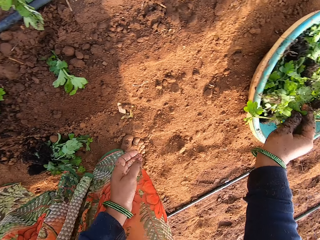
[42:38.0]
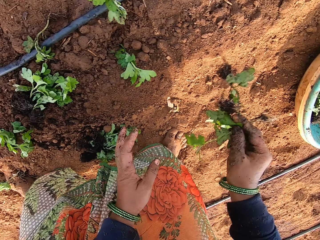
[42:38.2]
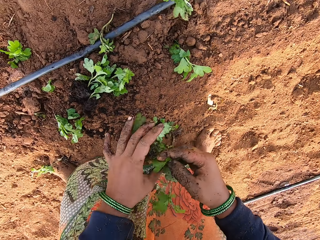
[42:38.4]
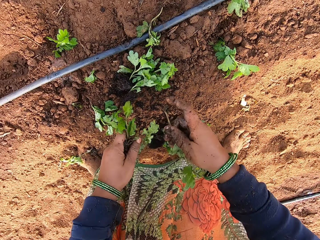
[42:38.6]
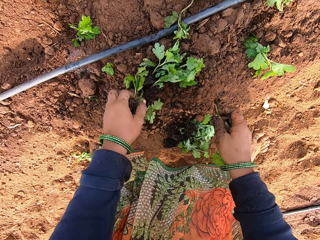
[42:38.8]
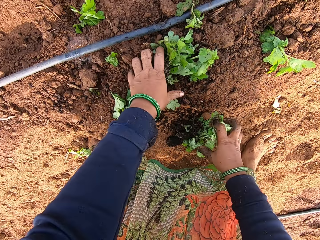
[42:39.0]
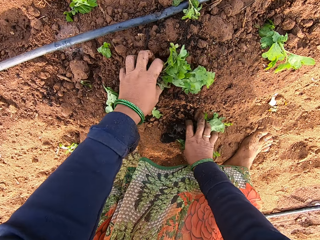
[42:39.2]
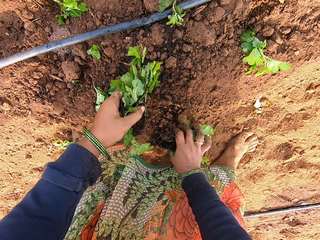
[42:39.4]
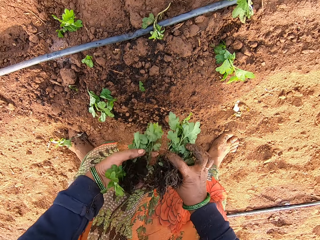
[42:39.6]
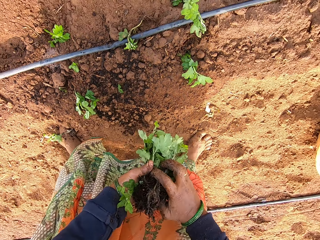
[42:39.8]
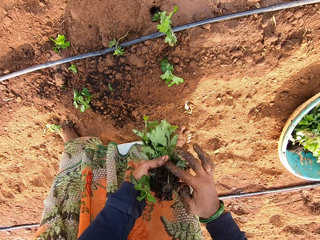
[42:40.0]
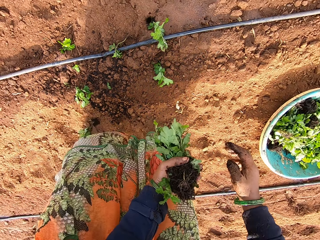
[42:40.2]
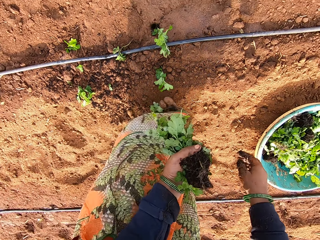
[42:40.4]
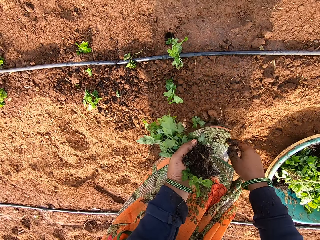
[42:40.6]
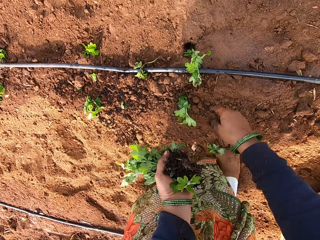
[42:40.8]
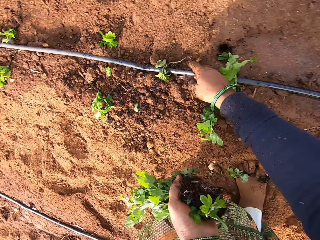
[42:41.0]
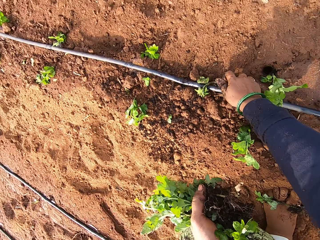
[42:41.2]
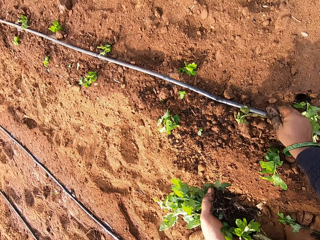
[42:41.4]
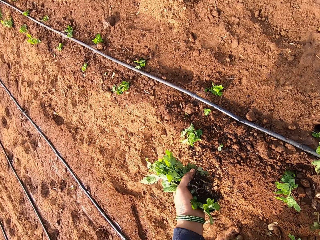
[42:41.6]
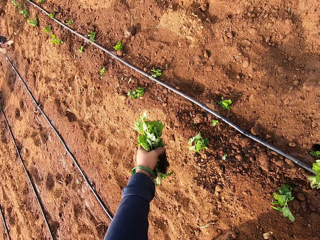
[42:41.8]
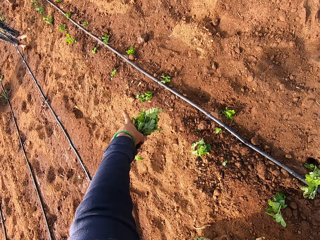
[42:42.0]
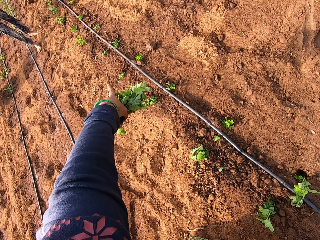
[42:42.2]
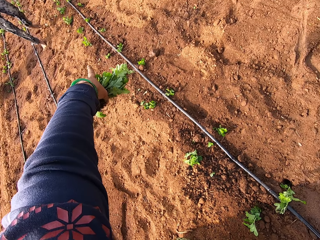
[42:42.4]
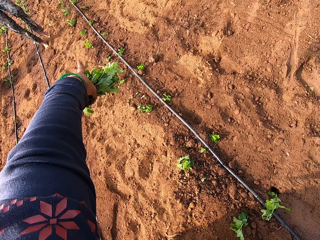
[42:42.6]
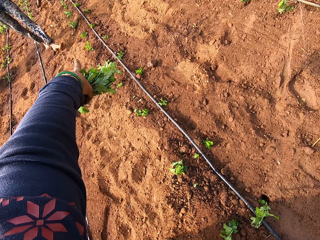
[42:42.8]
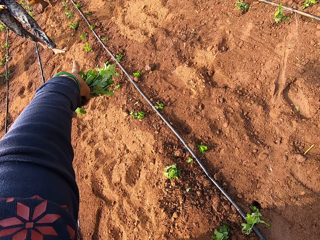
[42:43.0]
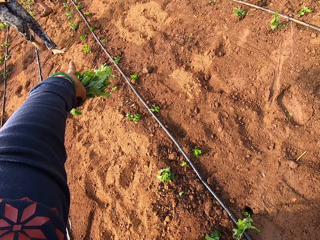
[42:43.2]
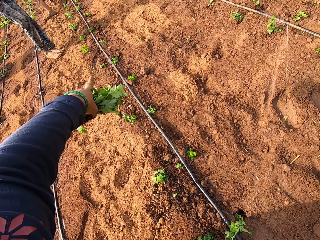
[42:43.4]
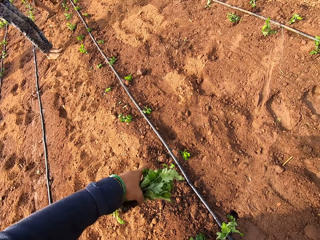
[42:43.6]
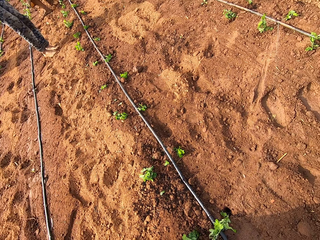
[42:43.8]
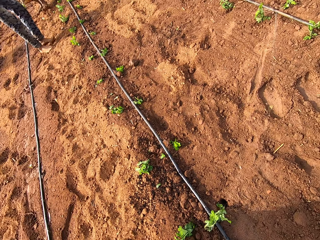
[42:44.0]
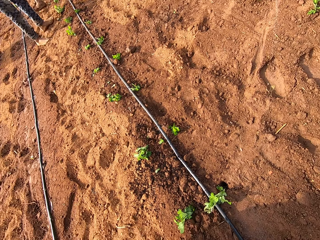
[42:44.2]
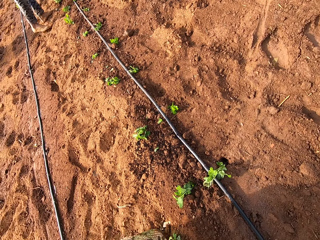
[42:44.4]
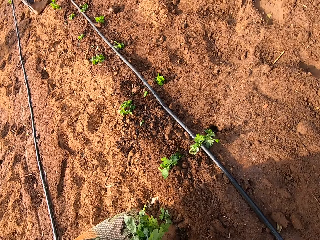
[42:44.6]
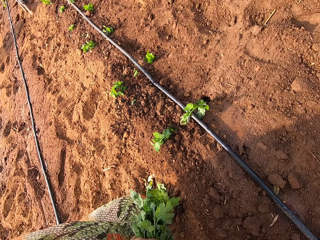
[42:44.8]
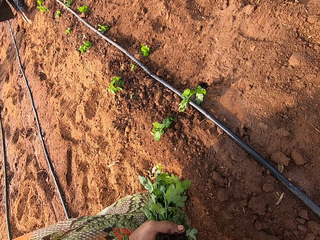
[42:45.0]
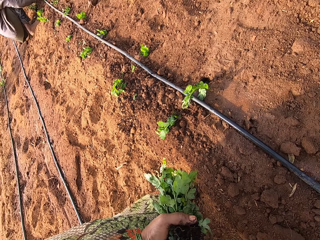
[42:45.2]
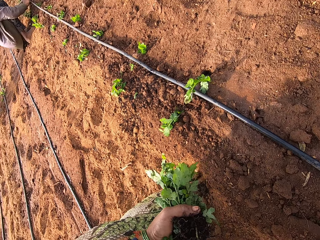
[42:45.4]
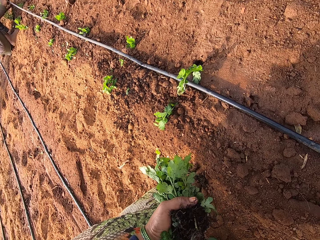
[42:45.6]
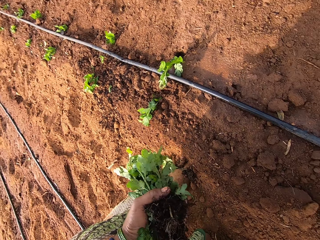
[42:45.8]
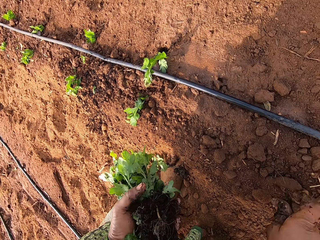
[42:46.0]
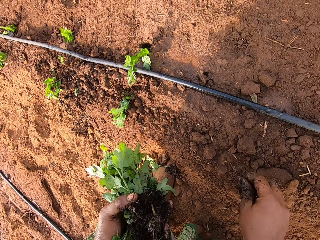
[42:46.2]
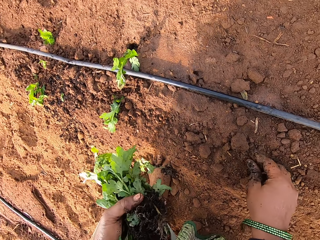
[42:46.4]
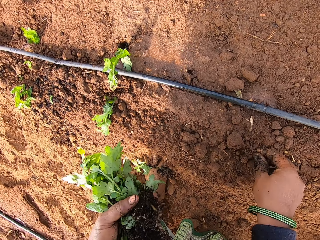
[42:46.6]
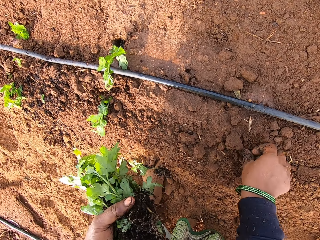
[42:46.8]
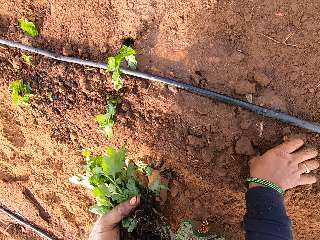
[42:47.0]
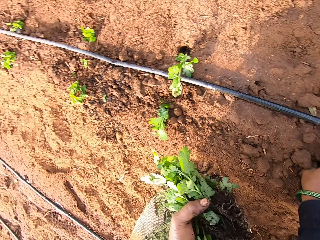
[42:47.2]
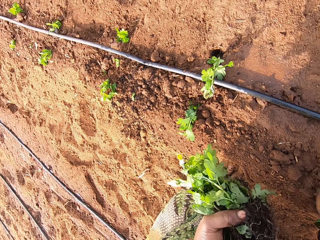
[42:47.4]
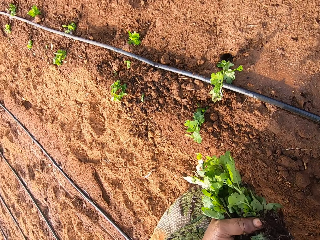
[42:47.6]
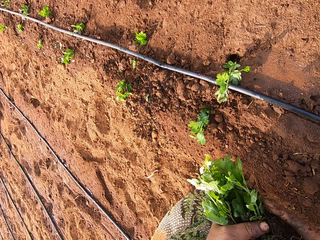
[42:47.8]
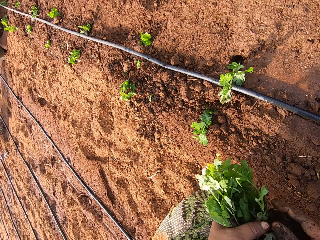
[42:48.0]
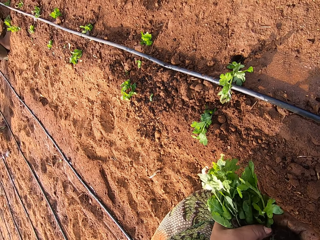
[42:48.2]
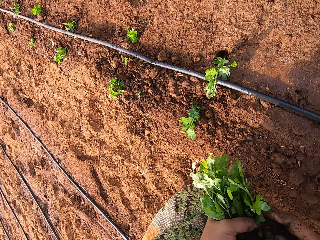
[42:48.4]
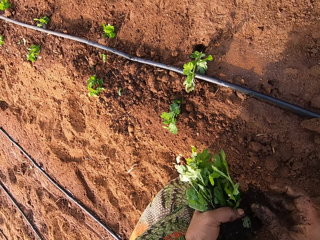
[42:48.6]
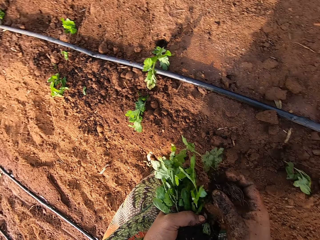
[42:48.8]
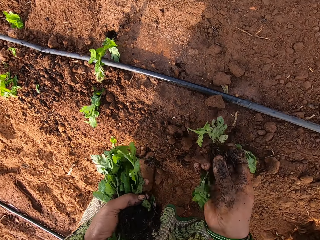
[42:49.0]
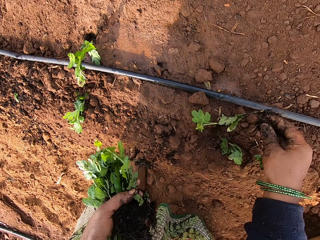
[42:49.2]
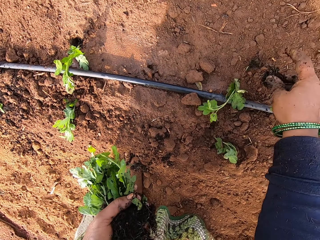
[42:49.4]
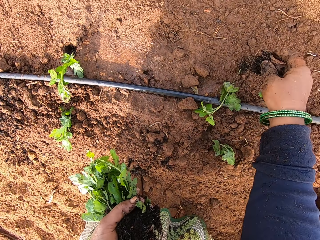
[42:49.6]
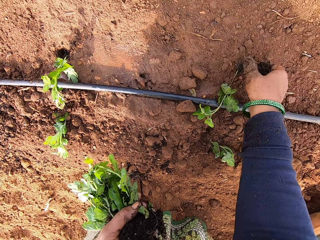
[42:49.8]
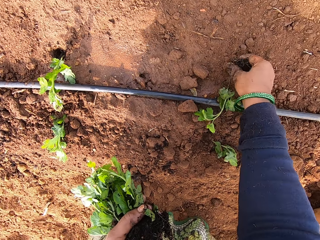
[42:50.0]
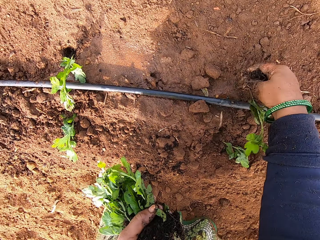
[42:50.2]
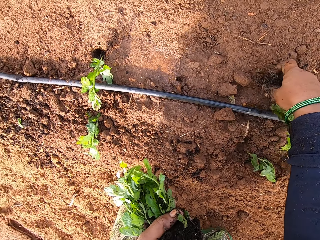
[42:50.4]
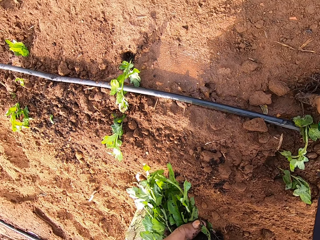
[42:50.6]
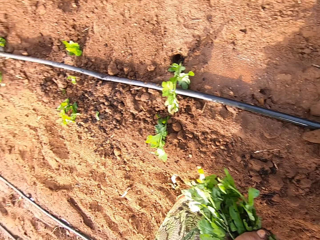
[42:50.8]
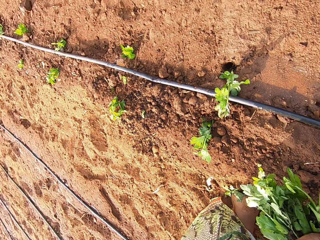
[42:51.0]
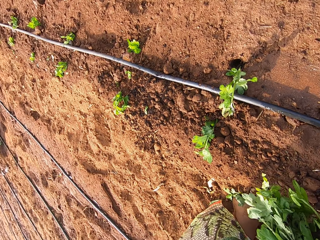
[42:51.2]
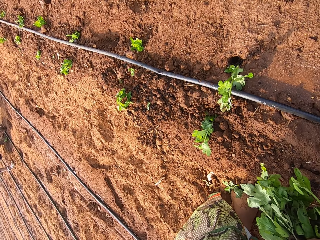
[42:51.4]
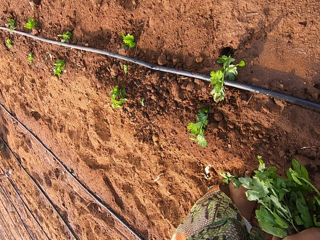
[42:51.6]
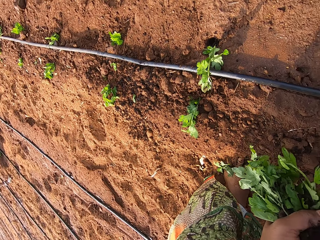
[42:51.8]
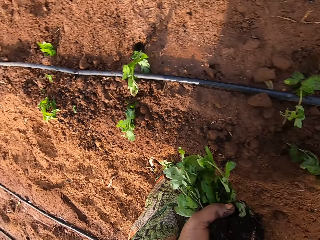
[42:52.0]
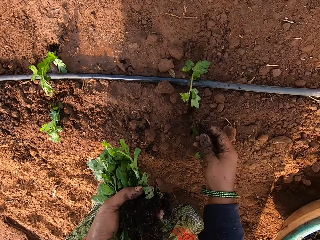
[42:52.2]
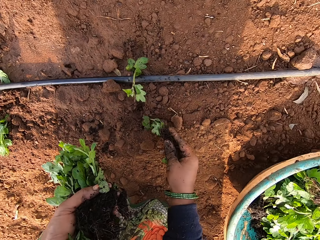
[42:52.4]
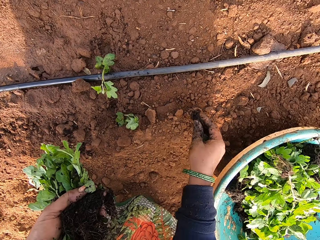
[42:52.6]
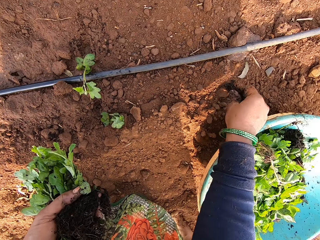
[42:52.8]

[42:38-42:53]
The camera wearer holds a seedling with her right hand. She holds the seedling with both hands. She continues to plant. She takes the seedlings from the ground with both hands. She holds the seedlings with her left hand. She puts together the remaining seedlings. She takes a seedling from the ground with her right hand. She interacts with a woman and a man. She talks while pointing her finger. She plants the seedling in the ground with her right hand. She takes a seedling from the seedlings in her left hand with her right hand. She drops the seedling in her right hand on the ground. She plants the seedling in the ground with her right hand.

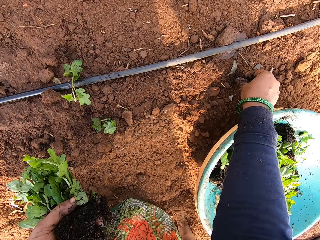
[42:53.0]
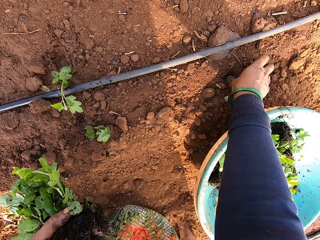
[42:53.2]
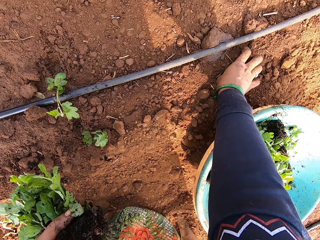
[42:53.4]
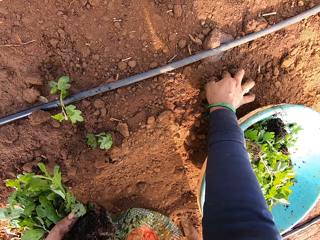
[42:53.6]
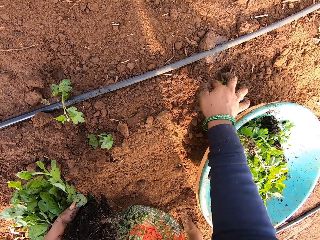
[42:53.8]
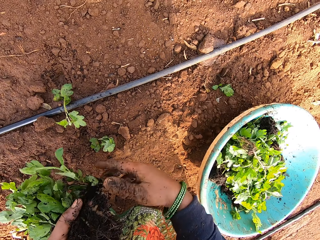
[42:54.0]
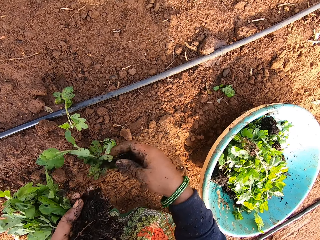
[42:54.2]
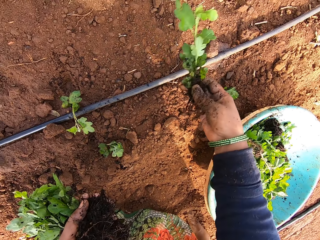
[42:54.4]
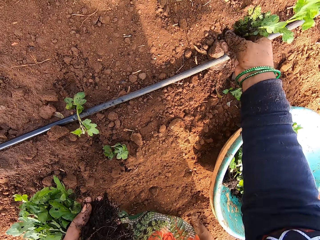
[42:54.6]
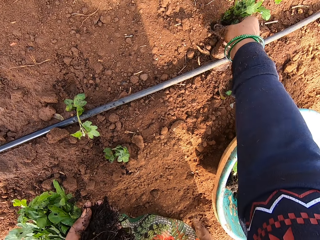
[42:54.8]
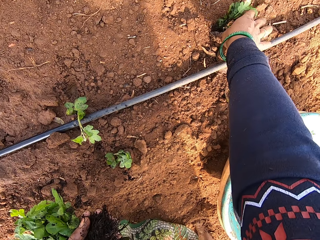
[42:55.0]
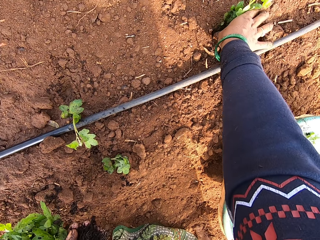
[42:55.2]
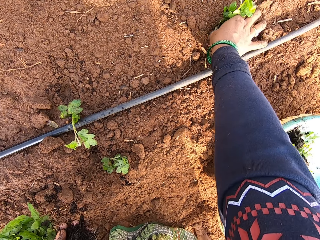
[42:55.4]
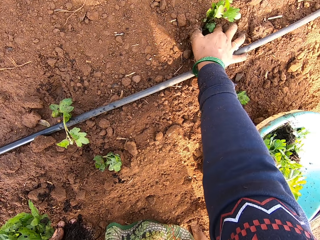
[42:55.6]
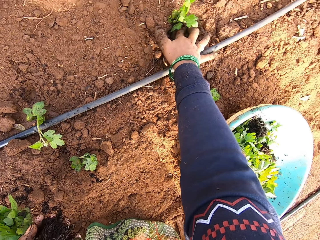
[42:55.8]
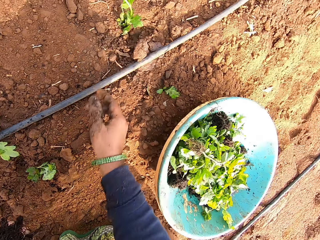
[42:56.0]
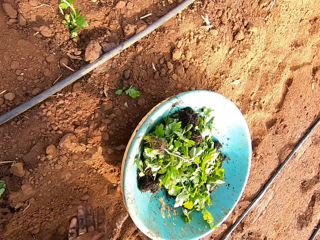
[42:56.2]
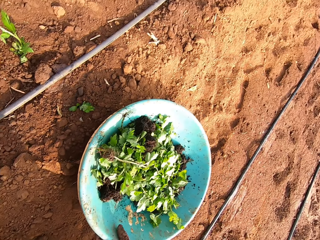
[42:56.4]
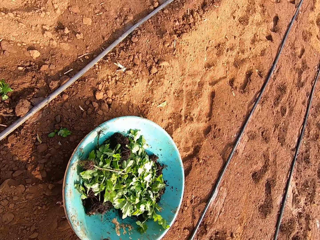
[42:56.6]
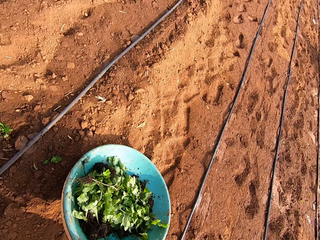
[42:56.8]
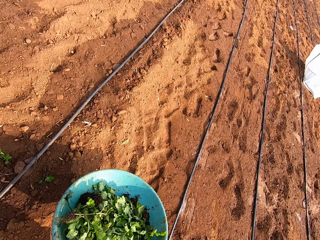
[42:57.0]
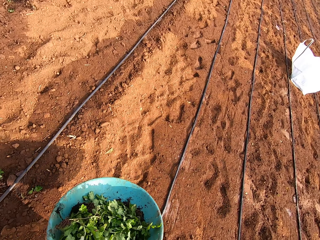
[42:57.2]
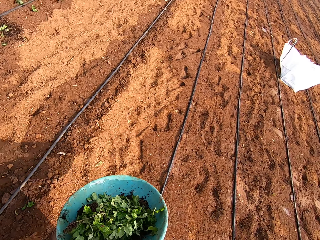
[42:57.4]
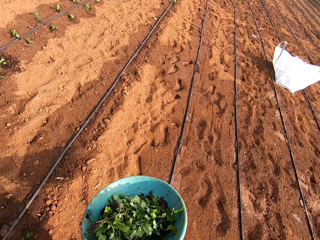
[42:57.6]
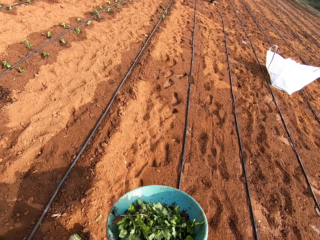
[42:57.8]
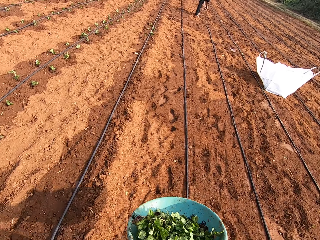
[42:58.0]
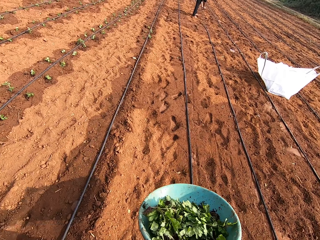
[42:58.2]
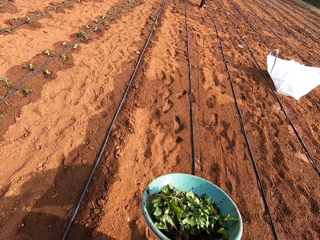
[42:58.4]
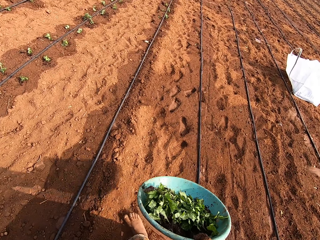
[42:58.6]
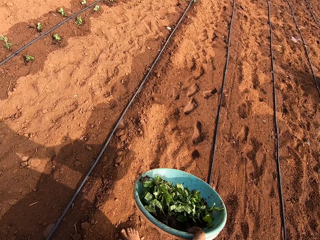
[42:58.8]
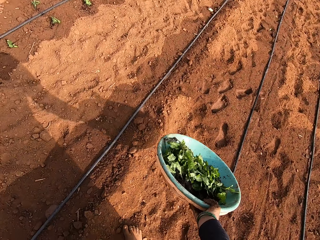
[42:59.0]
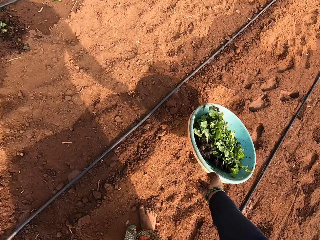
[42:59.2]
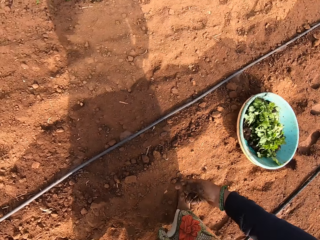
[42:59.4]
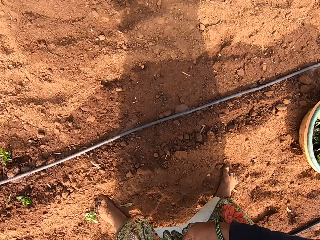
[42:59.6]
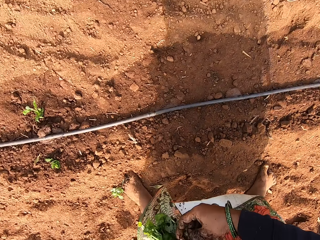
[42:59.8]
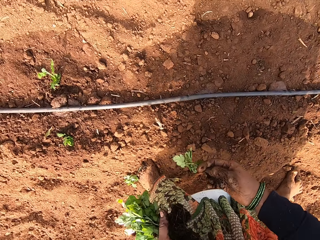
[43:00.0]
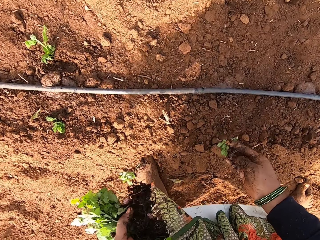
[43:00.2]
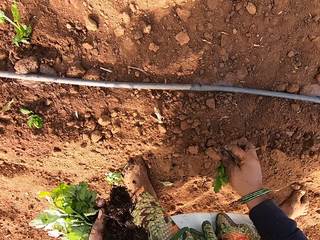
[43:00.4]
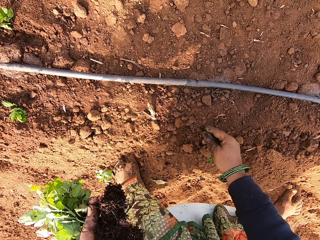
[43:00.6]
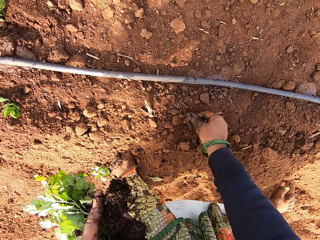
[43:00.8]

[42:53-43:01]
The camera wearer plants a seedling in the ground with her right hand. She takes a seedling from the seedlings in her left hand with her right hand. She plants the seedling in the ground with her right hand. She takes the bowl or basin from the ground with her right hand. She carries the basin. She drops the bowl in her right hand on the ground. She takes a seedling from the seedlings in her left hand with her right hand.
